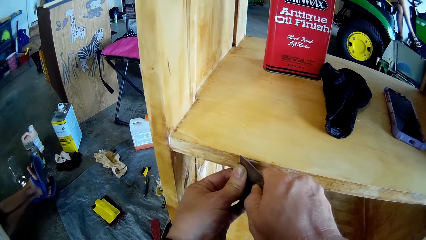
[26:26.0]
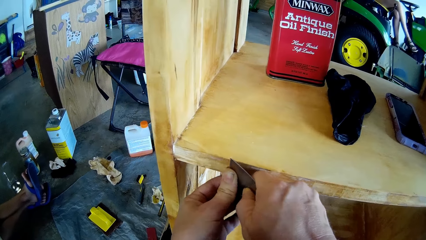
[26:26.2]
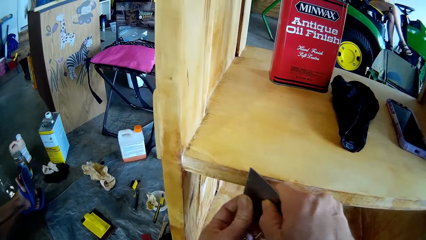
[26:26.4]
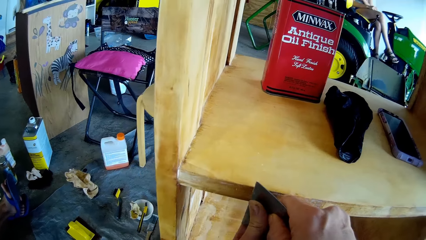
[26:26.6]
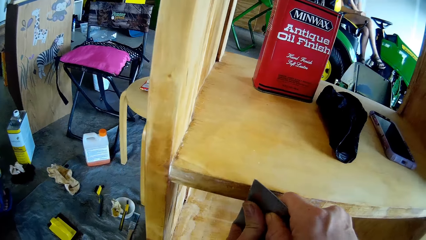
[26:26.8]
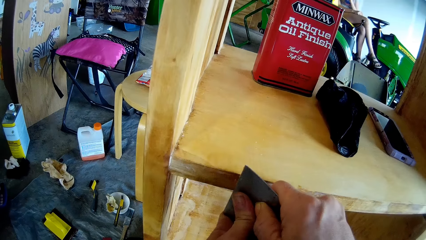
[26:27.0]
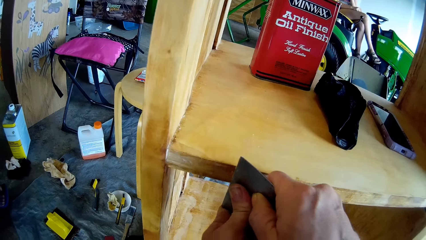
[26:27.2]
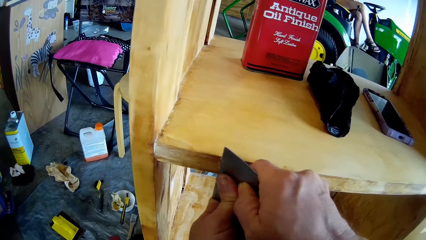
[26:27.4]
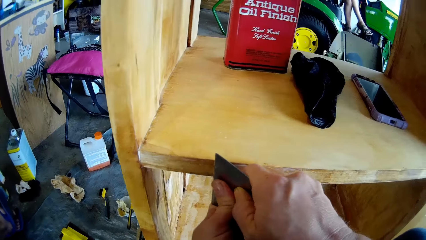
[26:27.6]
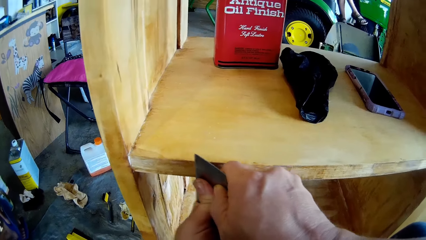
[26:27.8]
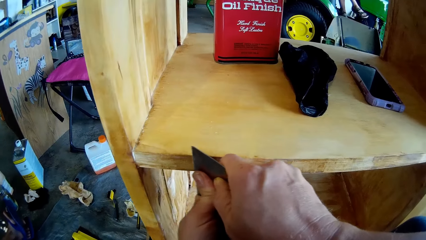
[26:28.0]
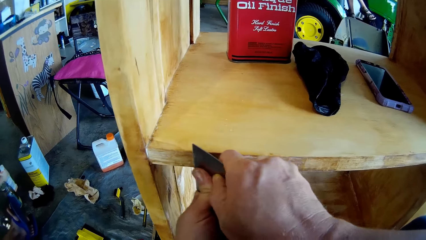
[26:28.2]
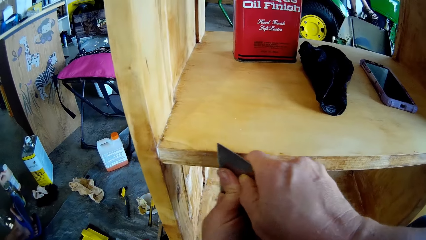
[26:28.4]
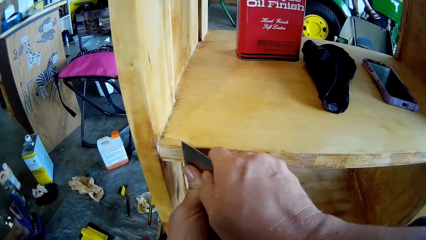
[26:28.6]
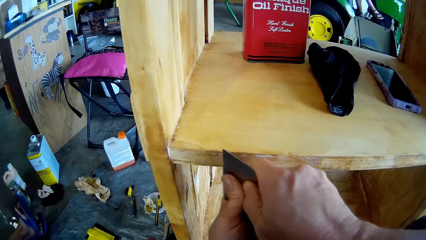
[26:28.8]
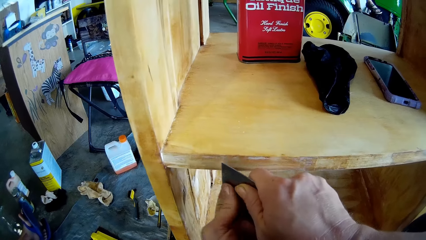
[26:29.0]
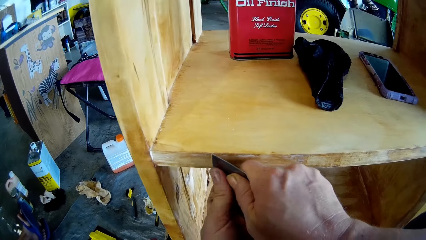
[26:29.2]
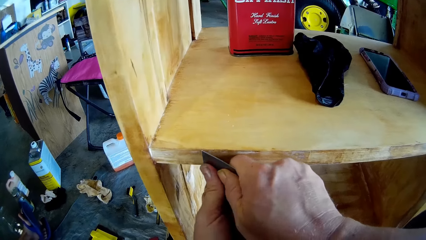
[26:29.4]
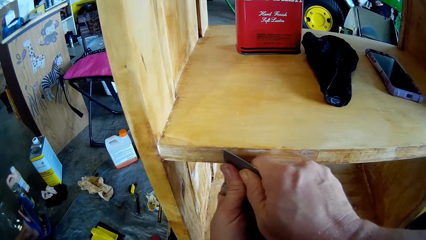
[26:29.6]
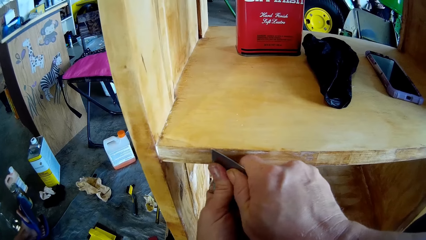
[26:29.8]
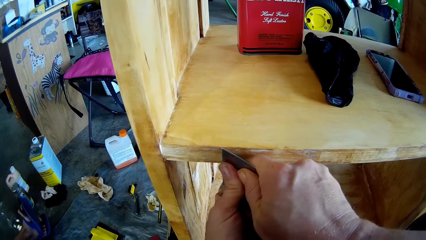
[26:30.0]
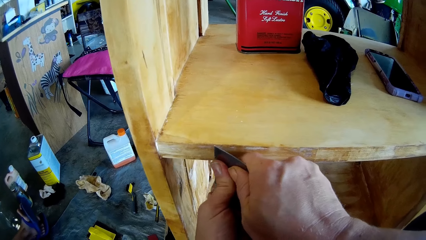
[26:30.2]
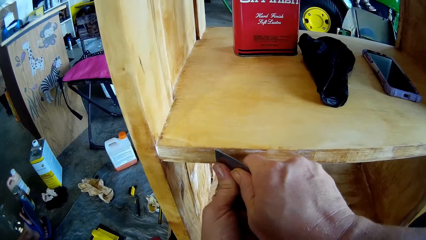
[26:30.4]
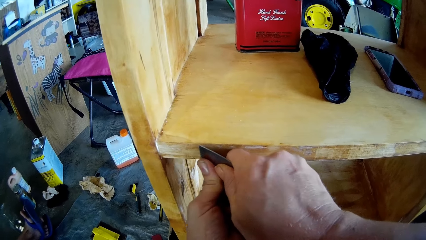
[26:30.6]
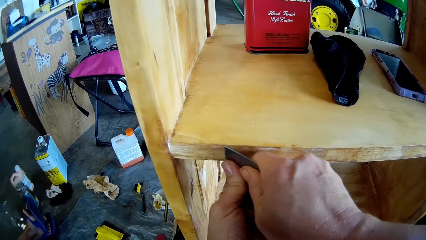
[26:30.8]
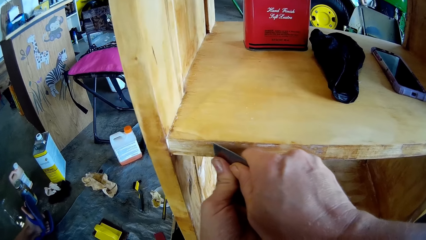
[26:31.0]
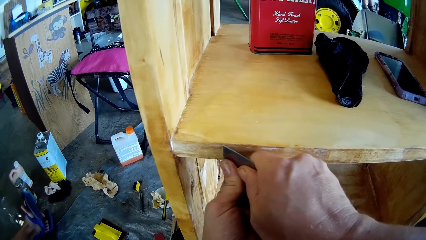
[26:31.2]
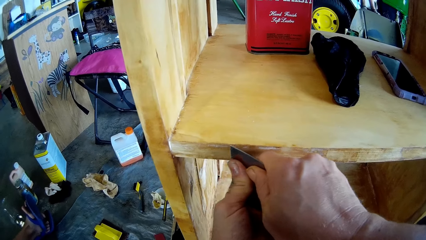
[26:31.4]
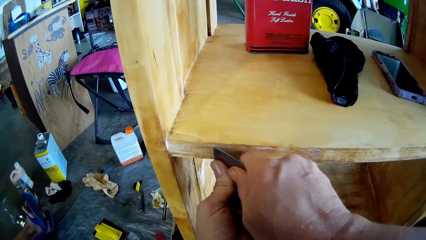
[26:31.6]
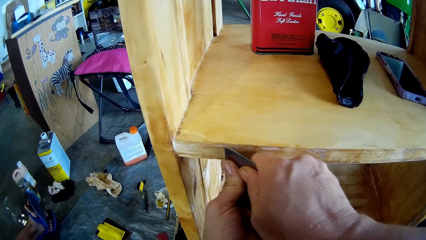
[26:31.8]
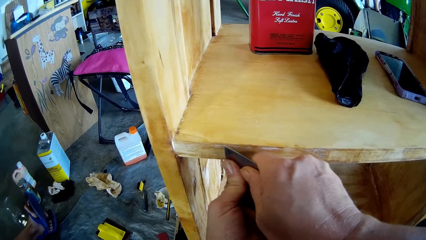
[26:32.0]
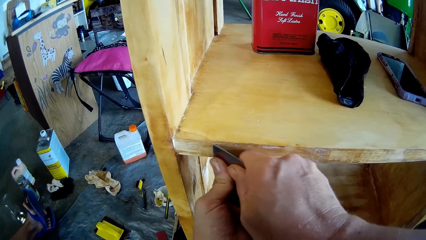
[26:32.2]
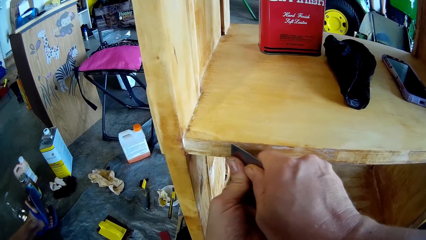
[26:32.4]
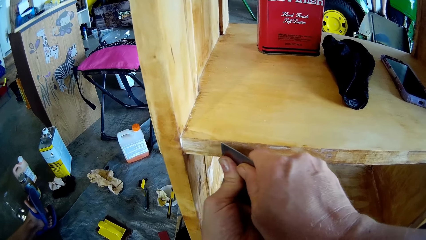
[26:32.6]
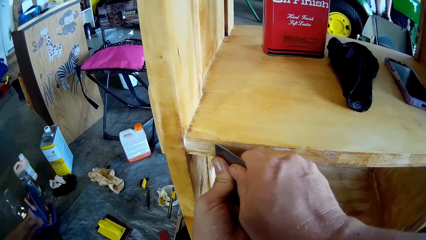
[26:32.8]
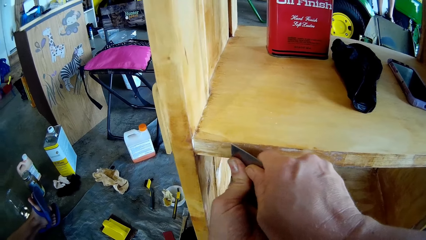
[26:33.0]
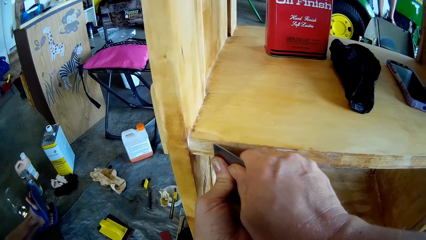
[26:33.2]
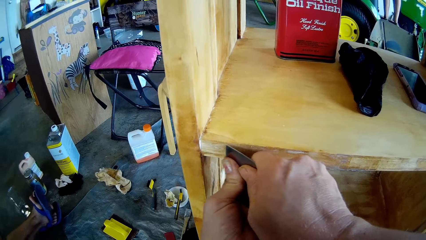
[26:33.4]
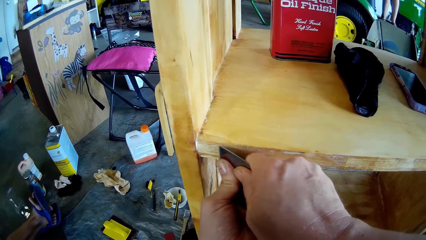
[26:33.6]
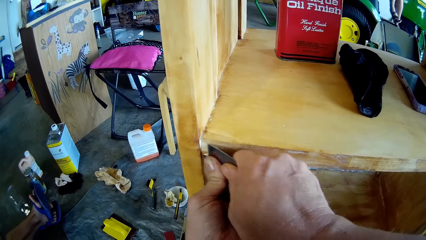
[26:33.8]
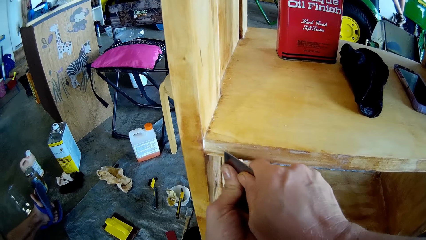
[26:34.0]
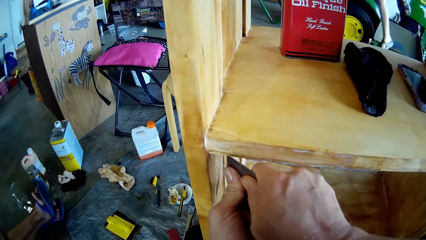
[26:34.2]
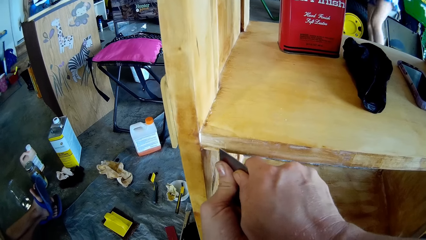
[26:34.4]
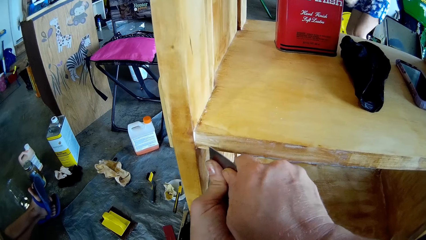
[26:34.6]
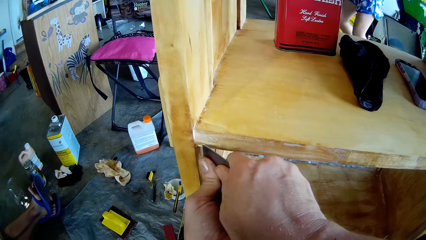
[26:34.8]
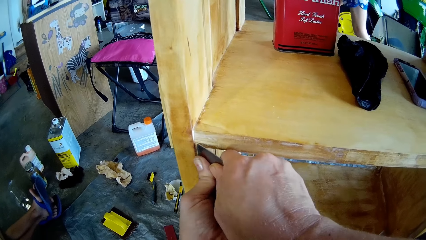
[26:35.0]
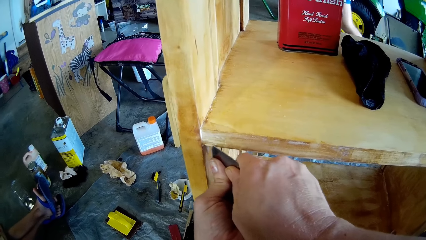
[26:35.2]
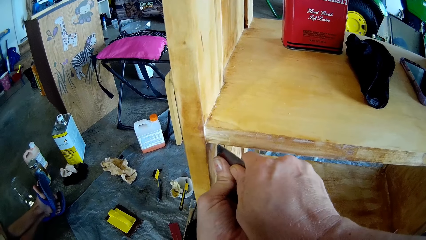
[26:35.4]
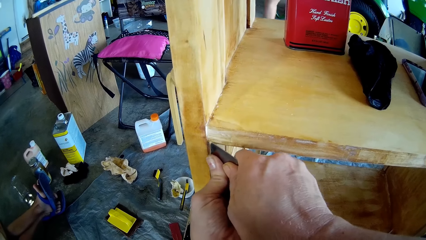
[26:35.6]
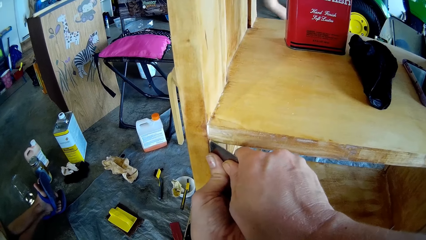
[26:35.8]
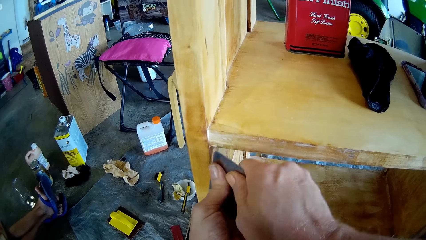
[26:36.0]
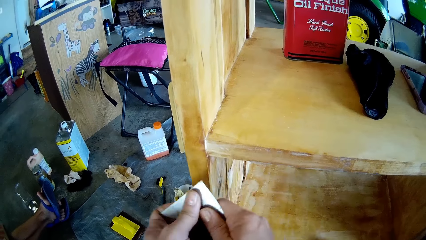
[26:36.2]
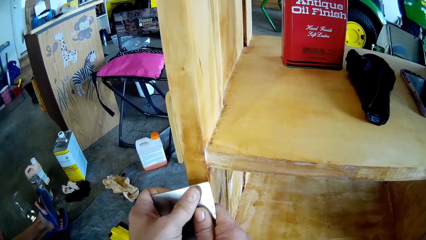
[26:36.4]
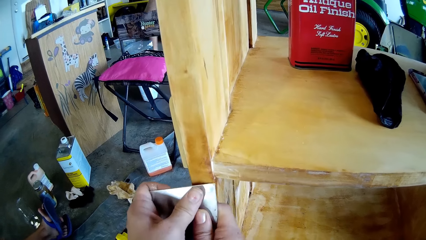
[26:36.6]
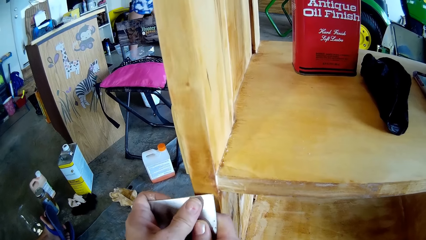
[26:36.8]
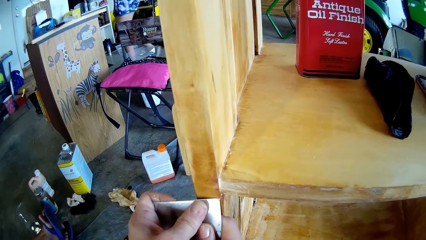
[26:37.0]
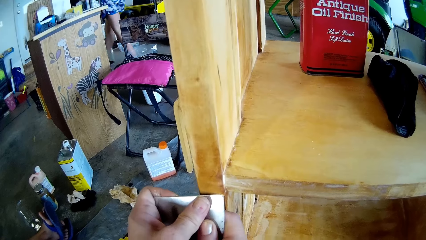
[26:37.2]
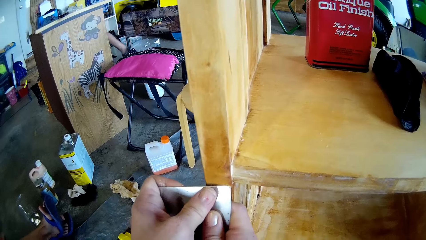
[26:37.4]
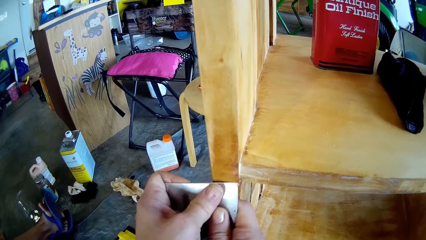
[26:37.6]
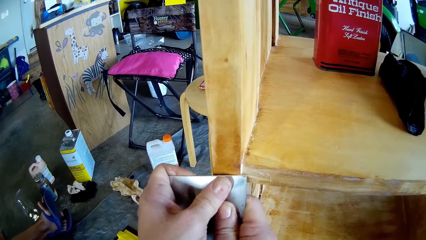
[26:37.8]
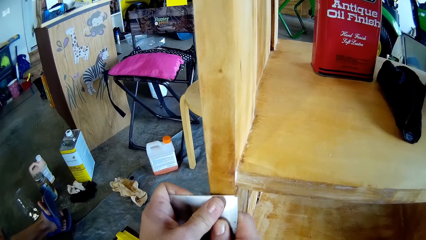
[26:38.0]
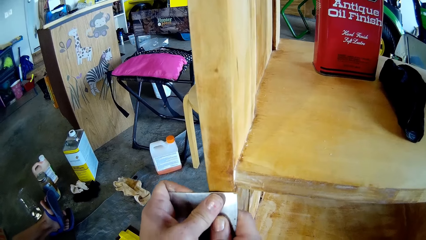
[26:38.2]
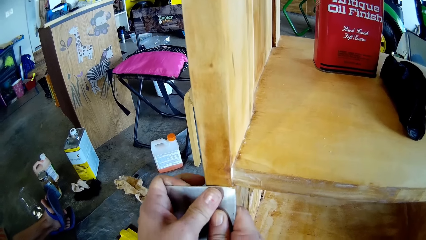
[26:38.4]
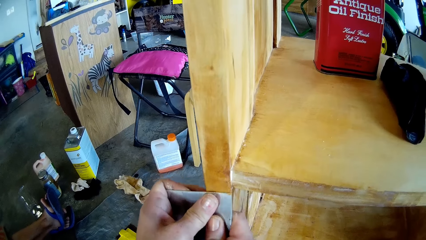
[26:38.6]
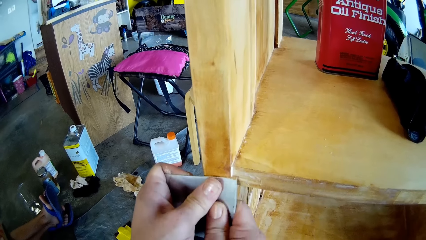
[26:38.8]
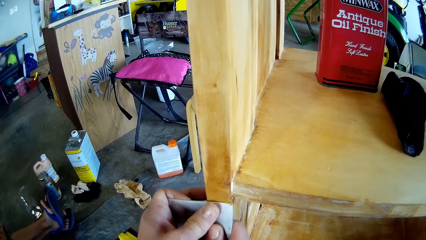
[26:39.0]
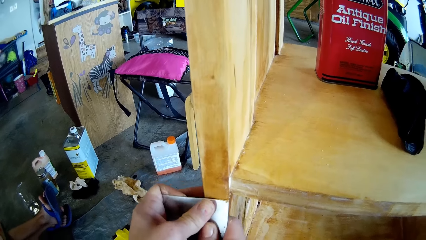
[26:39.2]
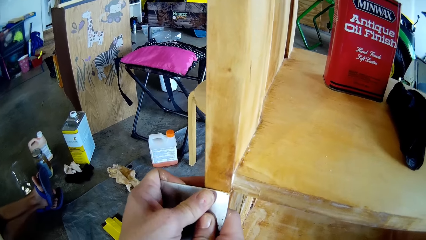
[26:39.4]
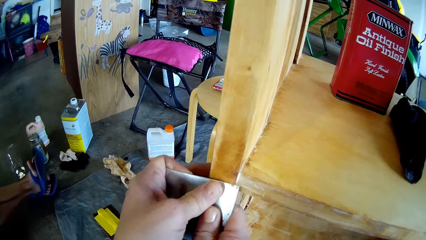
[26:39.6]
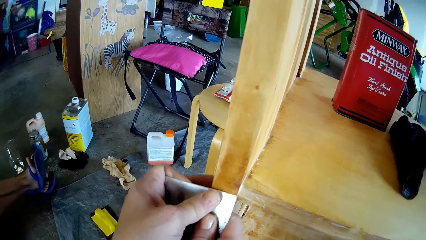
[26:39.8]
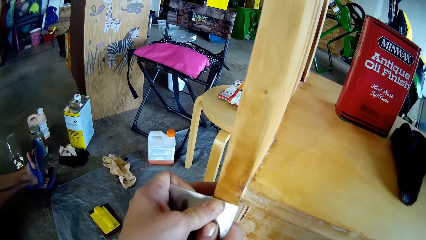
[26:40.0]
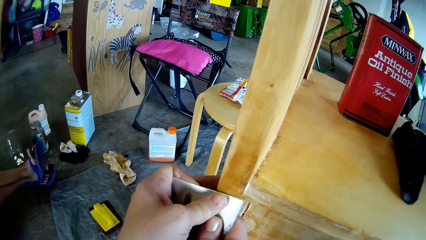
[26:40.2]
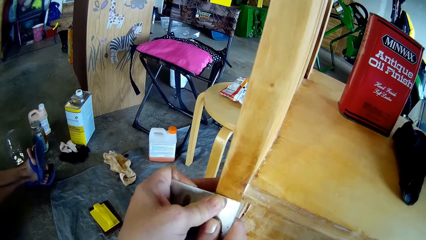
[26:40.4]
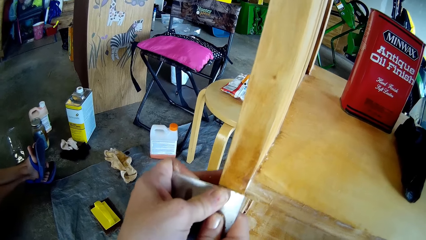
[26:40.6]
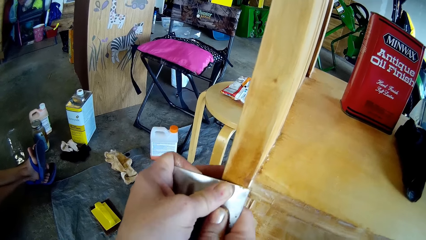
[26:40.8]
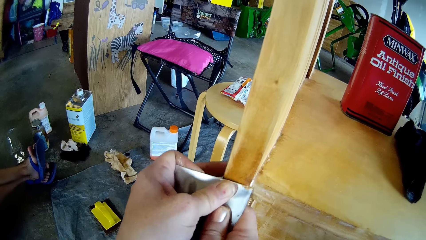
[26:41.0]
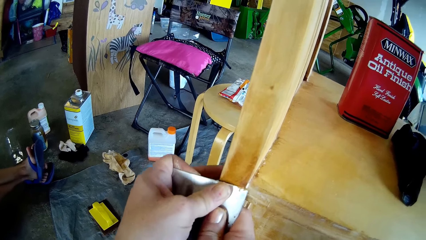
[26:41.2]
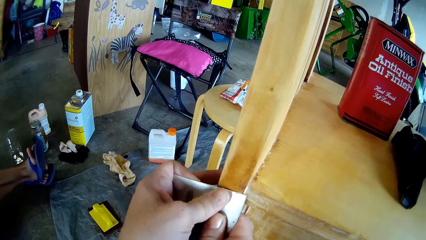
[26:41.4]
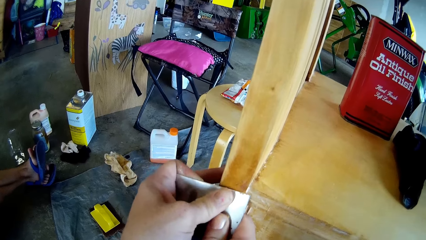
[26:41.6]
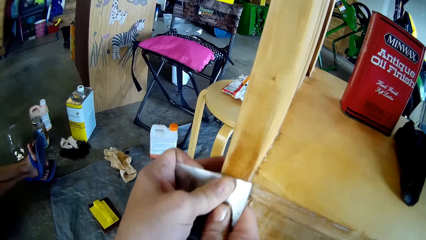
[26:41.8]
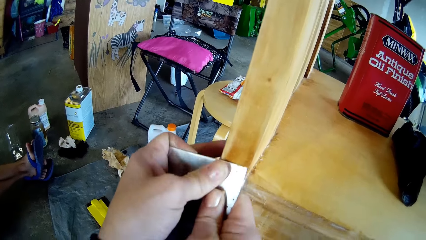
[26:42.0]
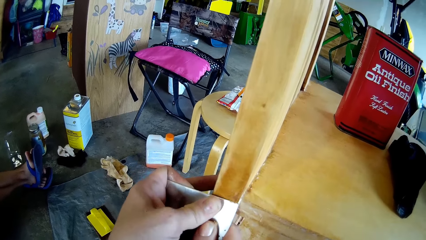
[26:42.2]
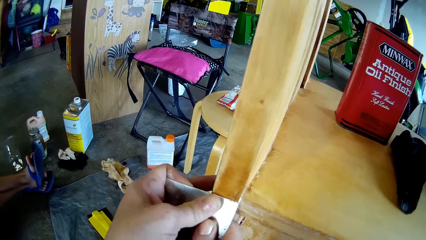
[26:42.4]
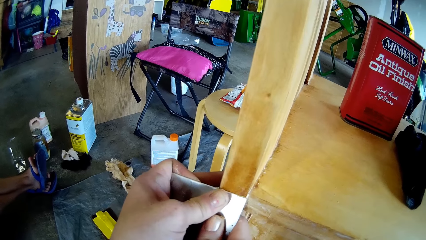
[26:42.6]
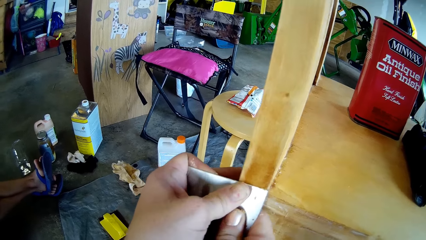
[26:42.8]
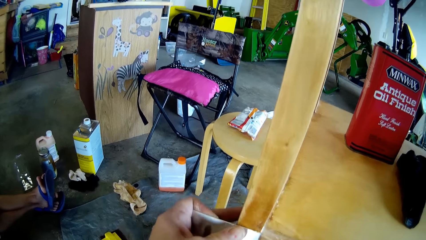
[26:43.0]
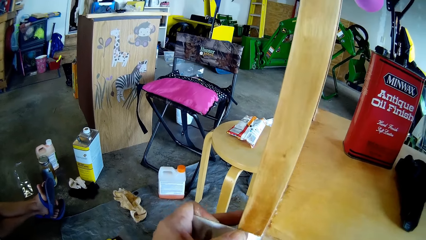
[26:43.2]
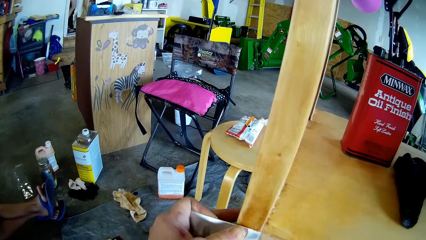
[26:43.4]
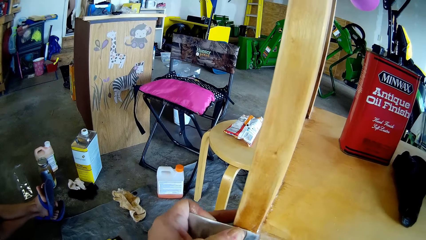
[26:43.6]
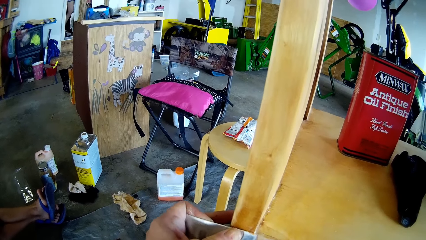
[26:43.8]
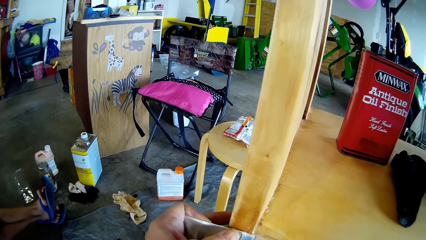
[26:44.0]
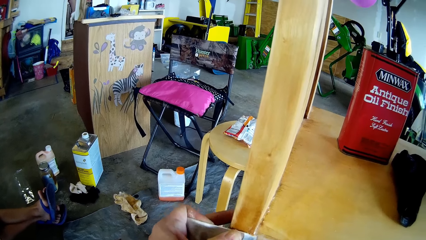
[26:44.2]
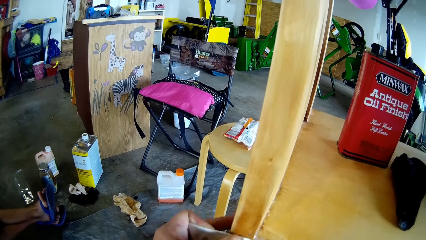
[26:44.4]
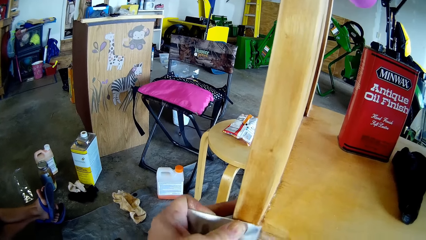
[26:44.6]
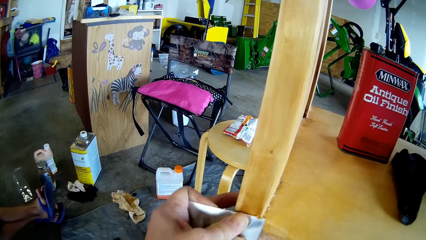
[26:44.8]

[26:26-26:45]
A lady walks away from the workshop. The lady jumps from a tractor. The lady walks around. The camera wearer scrapes the stand with the putty knife.
